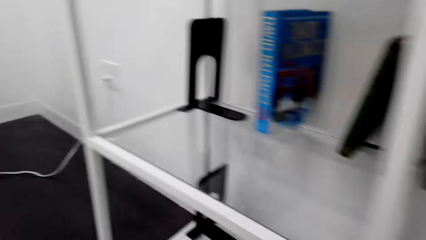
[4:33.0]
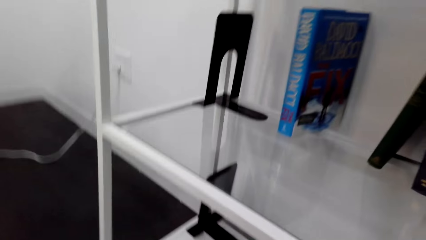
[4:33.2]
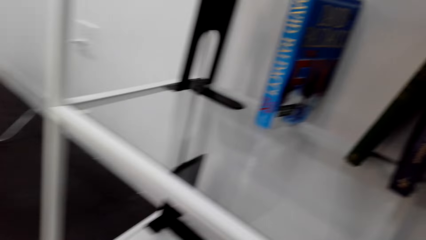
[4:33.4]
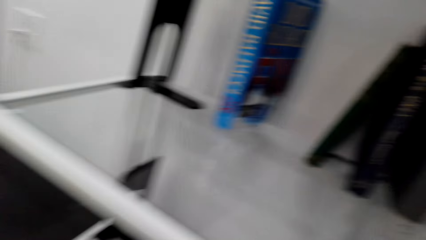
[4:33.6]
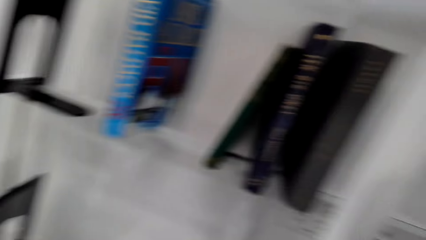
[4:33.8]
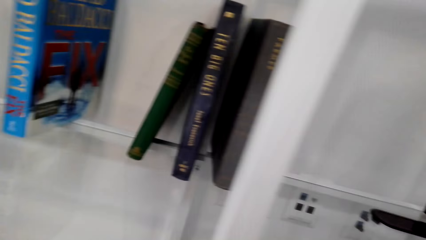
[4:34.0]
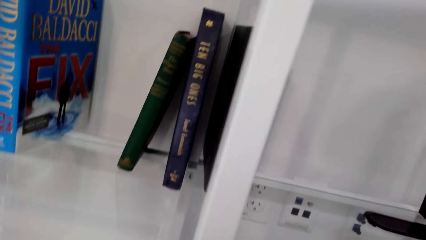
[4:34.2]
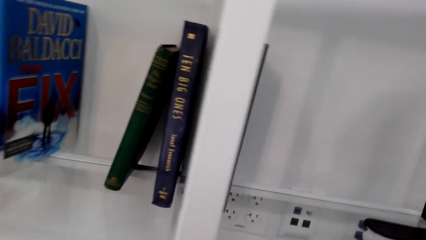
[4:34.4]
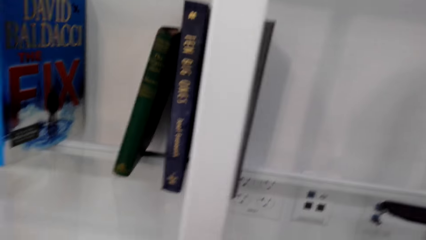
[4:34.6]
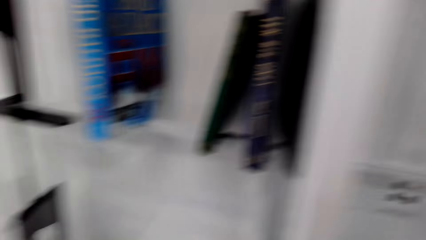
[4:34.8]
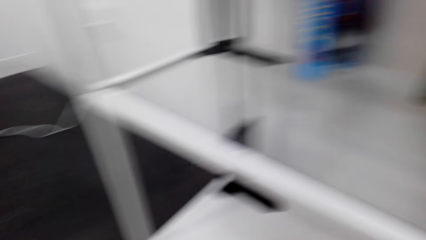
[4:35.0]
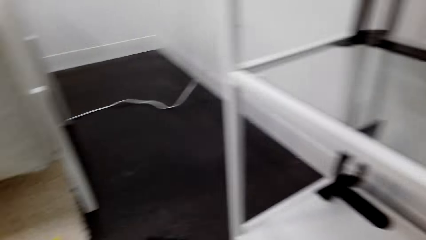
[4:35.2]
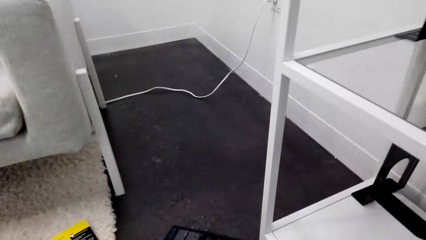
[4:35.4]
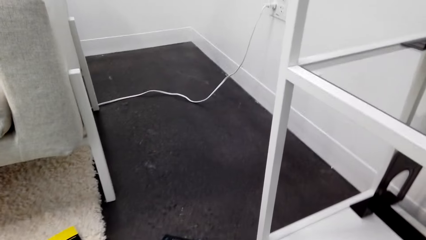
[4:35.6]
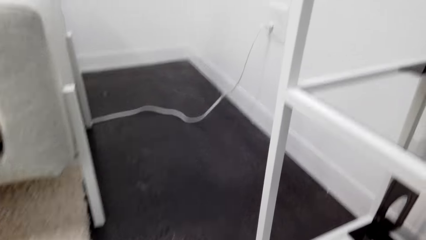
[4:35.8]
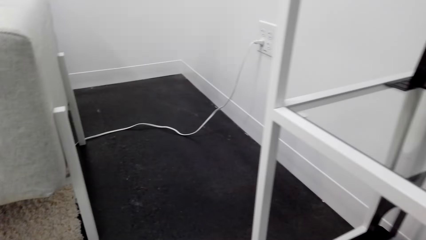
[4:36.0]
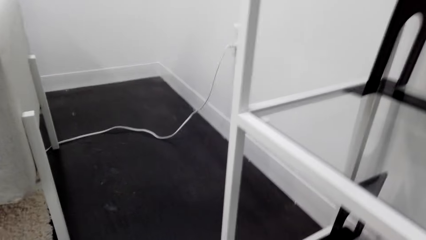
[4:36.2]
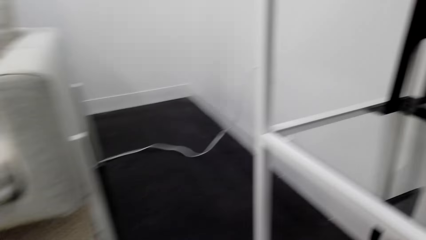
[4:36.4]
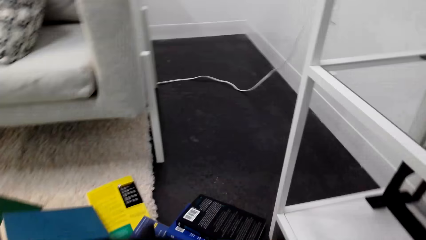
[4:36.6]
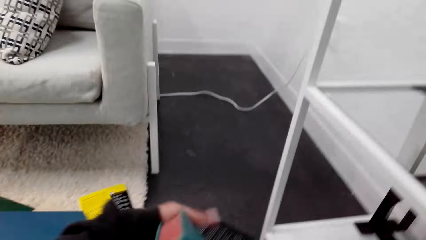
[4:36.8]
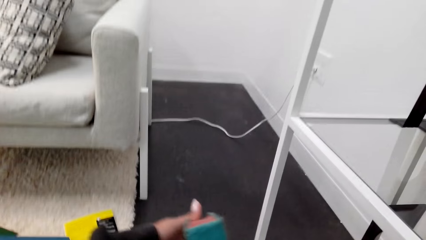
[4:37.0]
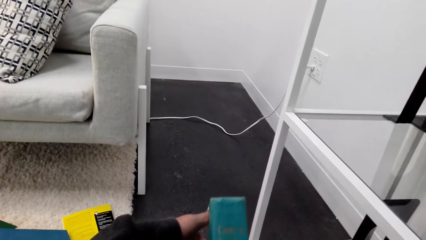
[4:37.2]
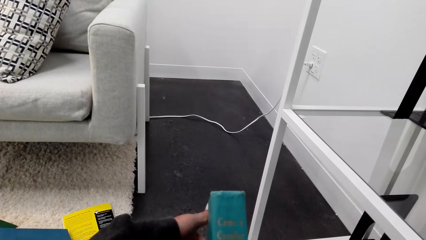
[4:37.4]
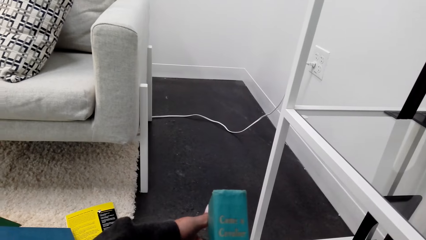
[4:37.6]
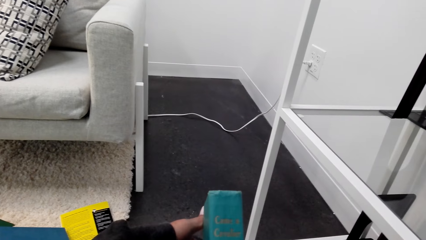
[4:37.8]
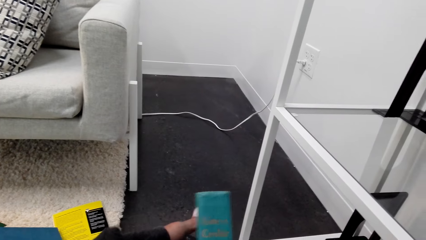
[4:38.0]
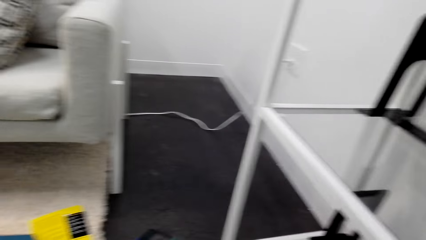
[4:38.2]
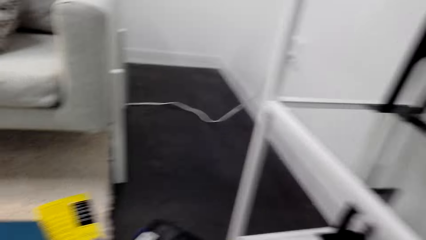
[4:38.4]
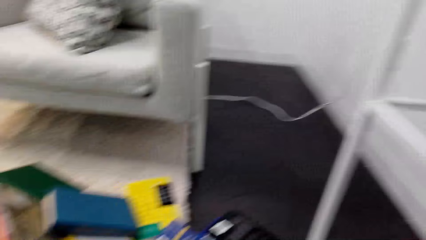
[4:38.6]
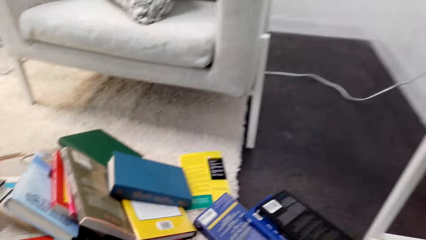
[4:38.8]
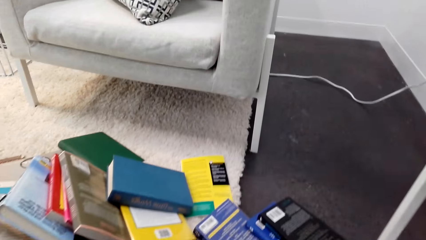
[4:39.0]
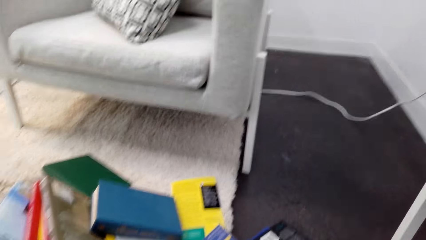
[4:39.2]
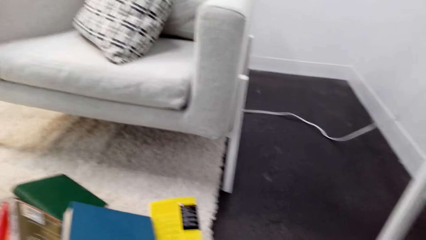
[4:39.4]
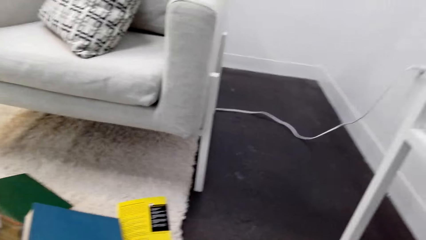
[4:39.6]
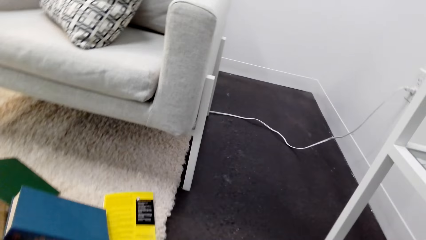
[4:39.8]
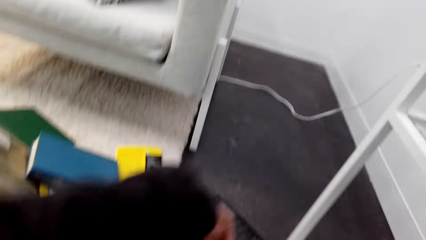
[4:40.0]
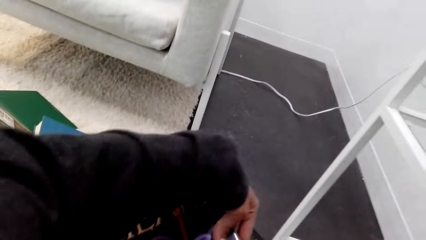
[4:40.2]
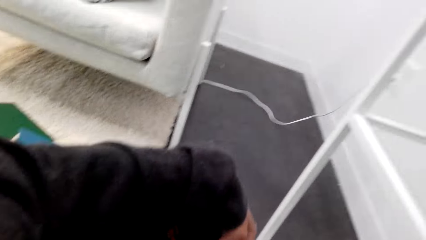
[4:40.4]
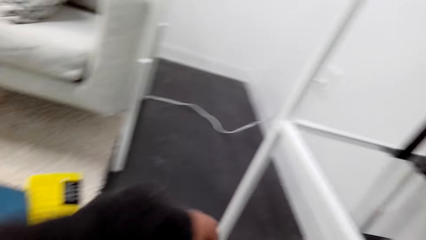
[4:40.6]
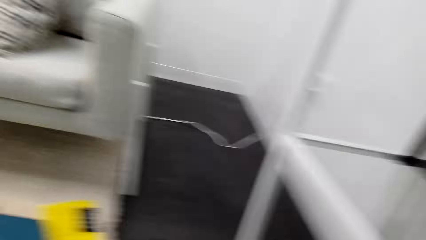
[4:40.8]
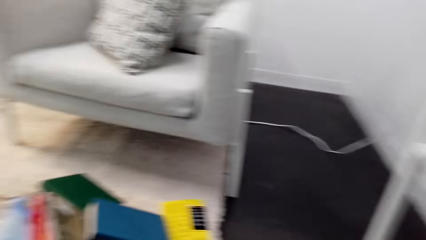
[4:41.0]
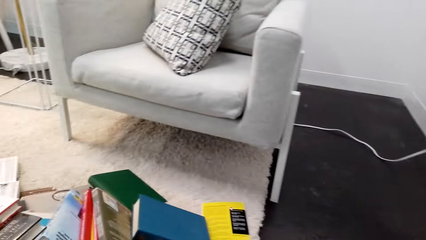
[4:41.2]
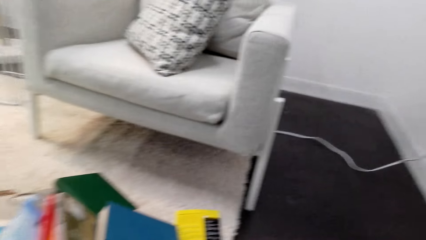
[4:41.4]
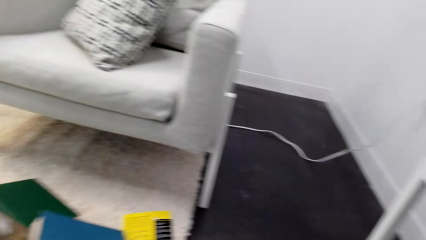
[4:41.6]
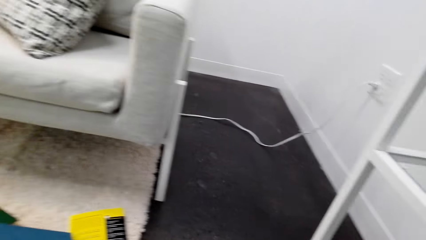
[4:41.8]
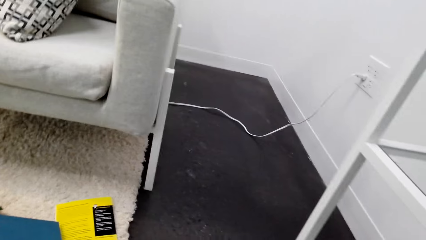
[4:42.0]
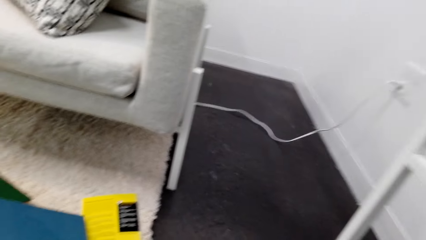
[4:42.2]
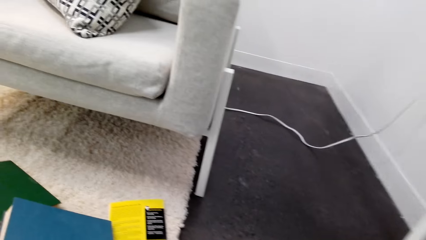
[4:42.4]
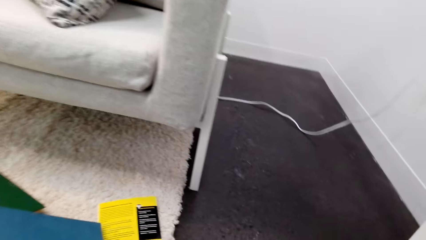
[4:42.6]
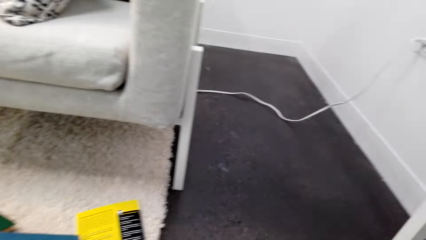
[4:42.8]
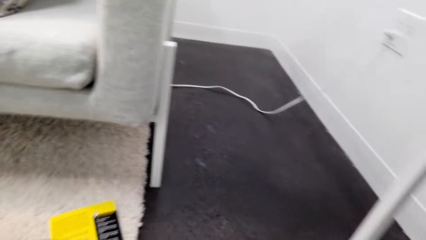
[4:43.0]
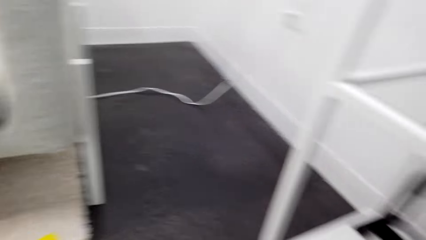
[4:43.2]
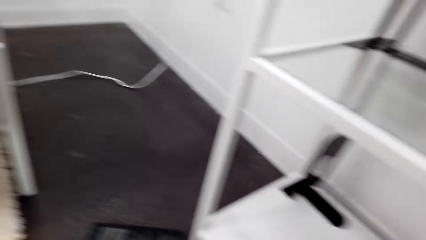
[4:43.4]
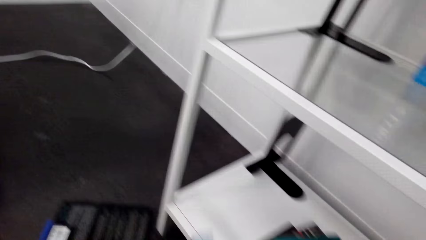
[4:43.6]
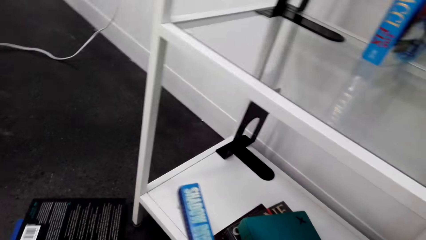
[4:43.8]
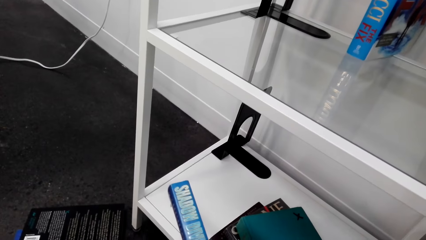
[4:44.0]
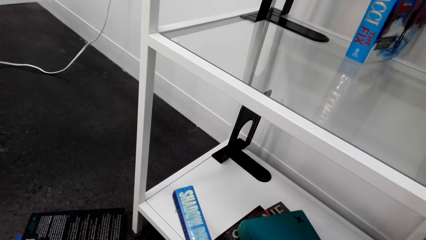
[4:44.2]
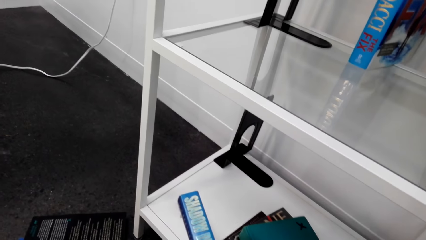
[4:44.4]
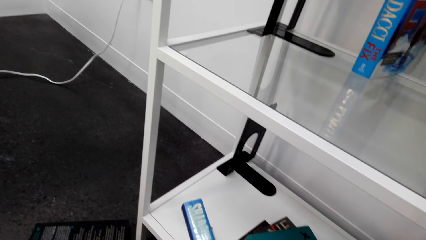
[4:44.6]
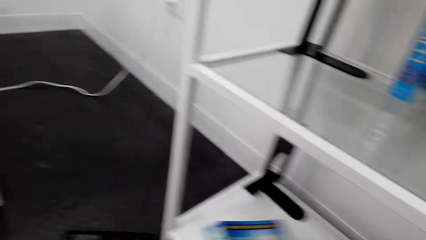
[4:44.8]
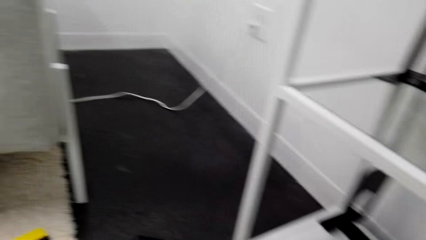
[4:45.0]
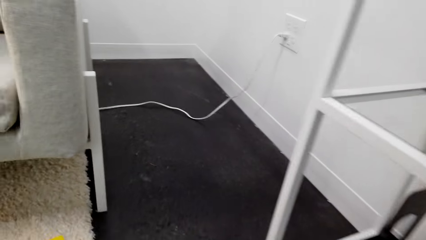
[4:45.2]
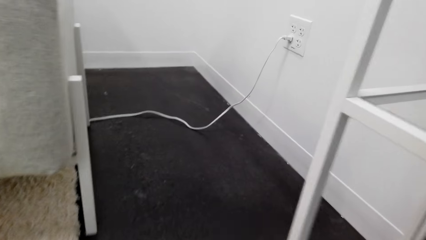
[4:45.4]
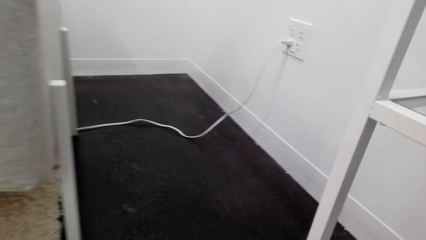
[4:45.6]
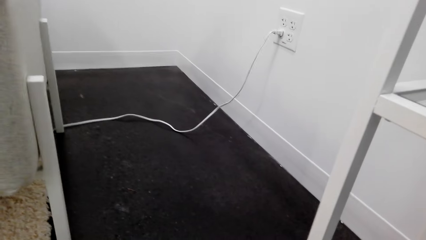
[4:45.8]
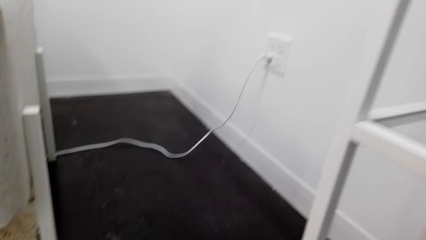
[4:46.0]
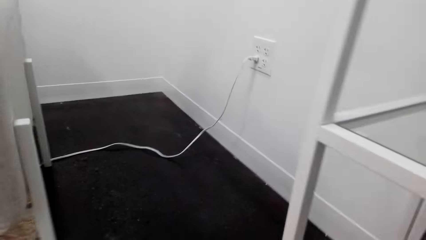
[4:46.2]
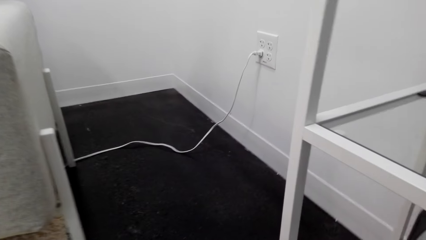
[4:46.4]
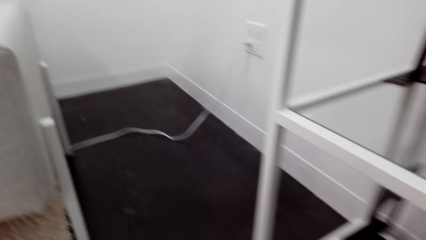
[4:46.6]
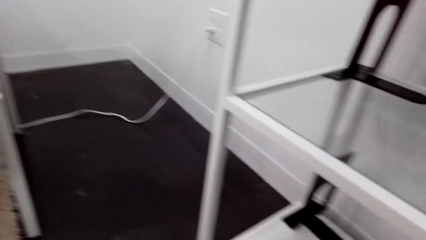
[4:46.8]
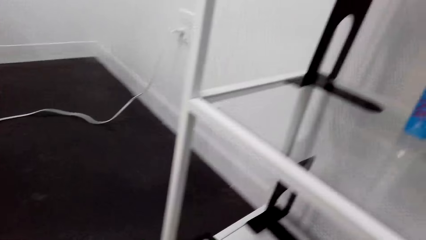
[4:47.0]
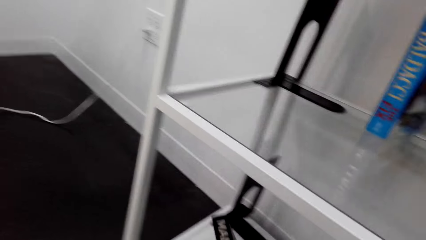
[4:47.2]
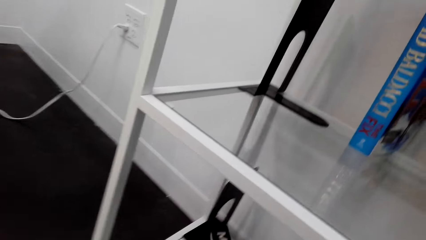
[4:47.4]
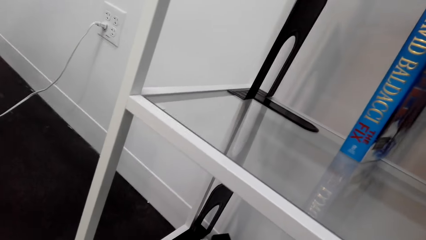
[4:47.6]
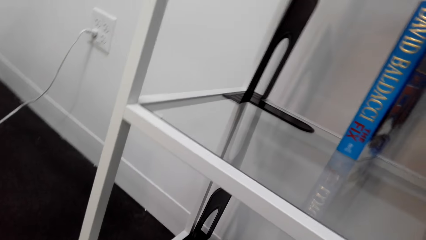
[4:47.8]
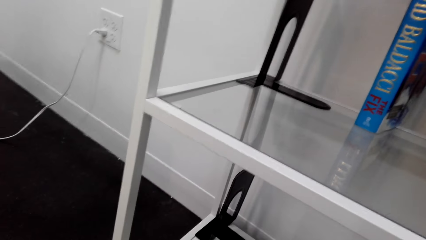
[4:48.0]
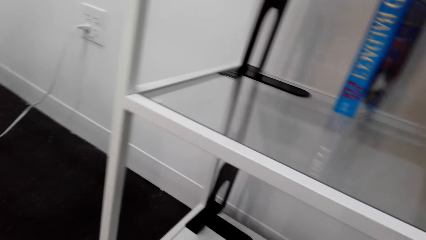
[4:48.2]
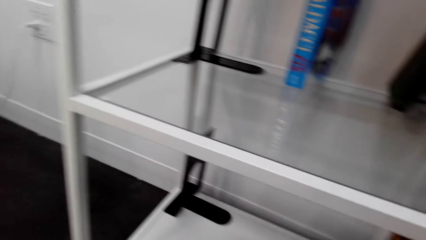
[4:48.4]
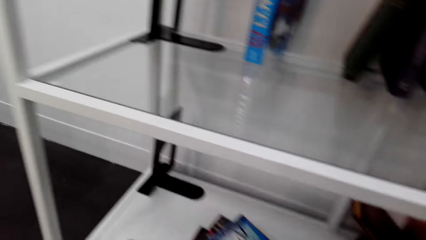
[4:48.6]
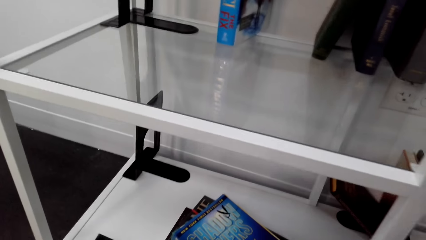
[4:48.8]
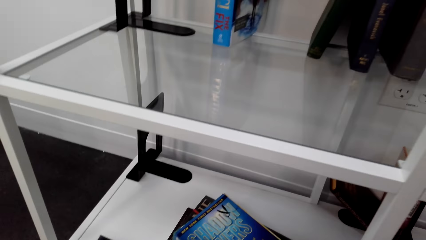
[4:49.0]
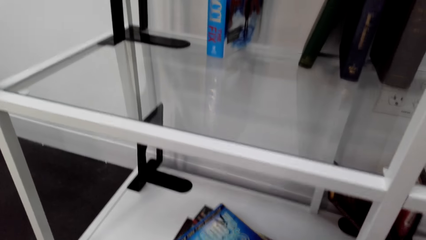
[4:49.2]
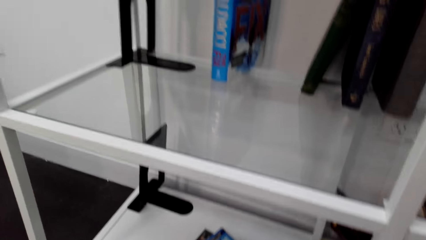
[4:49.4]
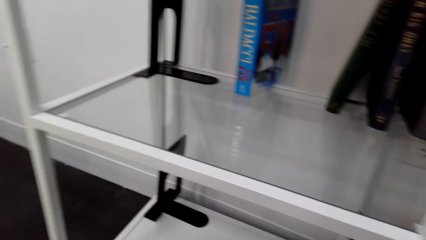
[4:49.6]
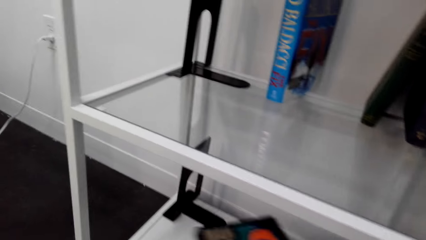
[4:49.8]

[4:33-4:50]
The camera wearer looks forward. They lean forward. They pick a book. They move their arm. They look left. They hold the book. They lean forward. They put the book on the shelf.
